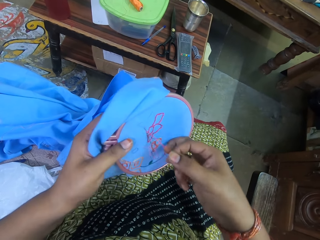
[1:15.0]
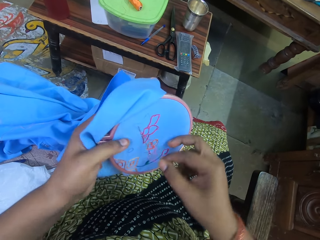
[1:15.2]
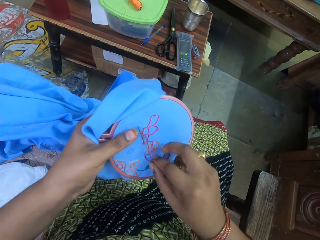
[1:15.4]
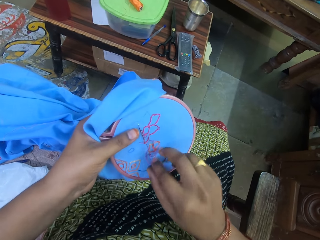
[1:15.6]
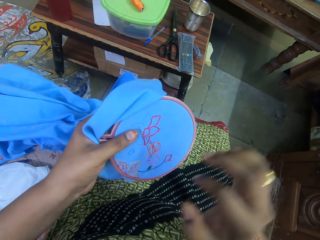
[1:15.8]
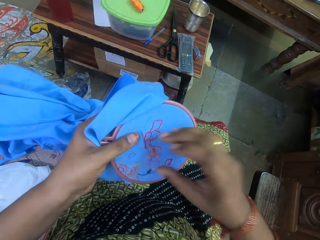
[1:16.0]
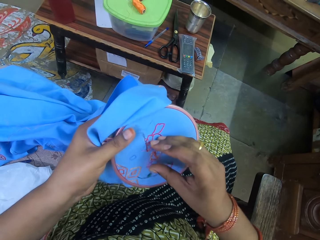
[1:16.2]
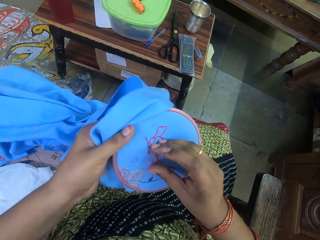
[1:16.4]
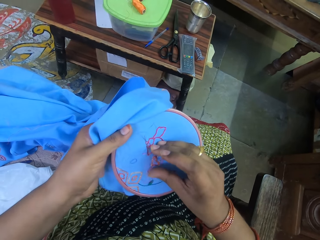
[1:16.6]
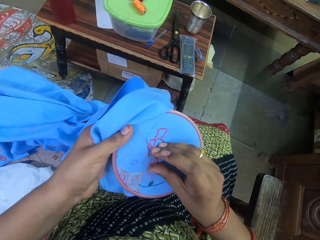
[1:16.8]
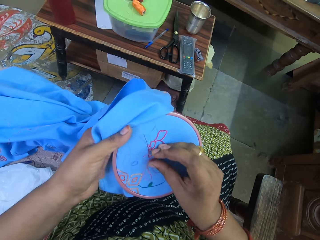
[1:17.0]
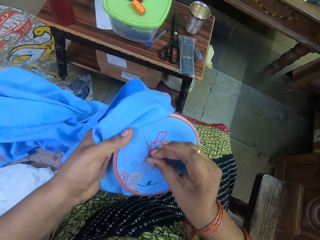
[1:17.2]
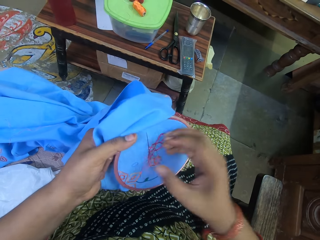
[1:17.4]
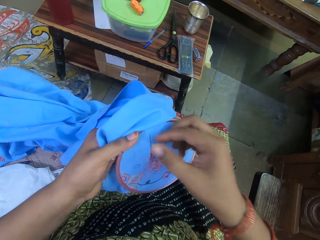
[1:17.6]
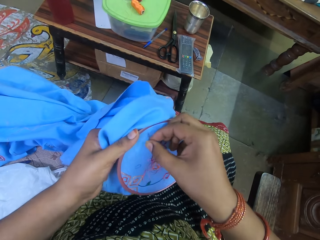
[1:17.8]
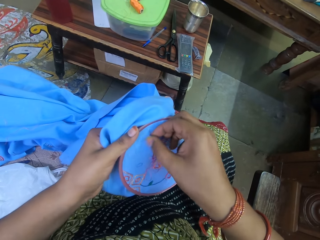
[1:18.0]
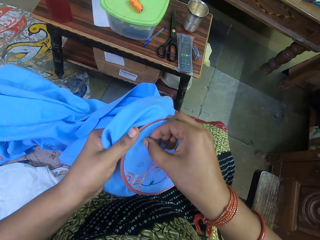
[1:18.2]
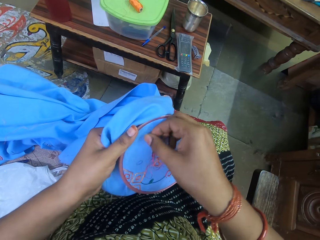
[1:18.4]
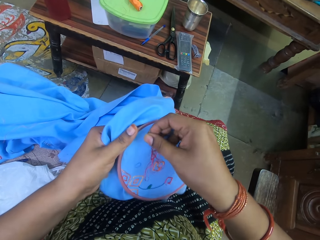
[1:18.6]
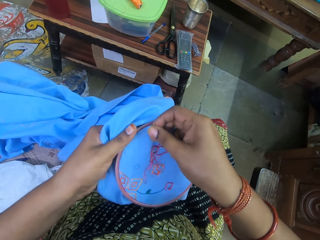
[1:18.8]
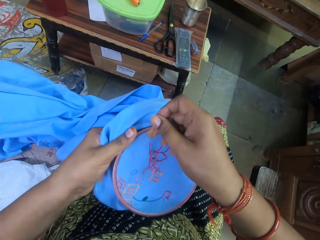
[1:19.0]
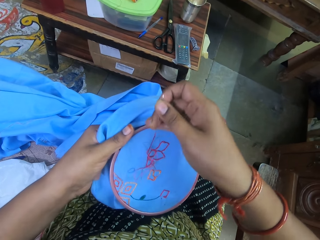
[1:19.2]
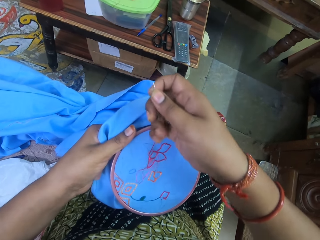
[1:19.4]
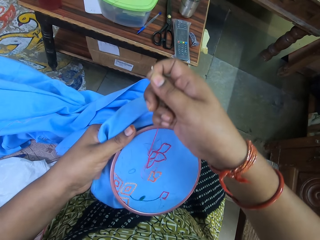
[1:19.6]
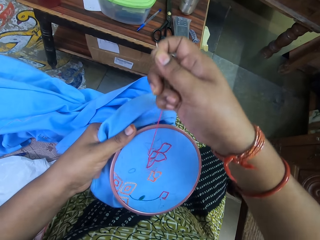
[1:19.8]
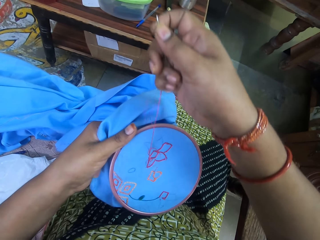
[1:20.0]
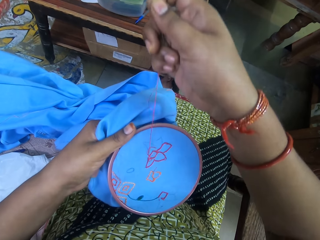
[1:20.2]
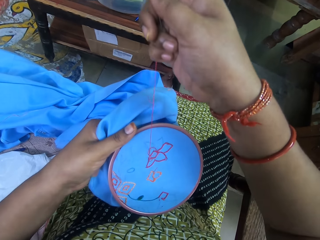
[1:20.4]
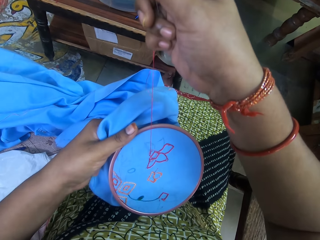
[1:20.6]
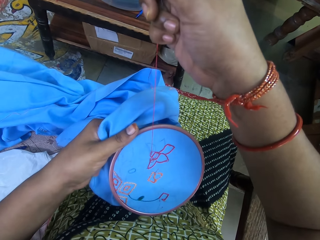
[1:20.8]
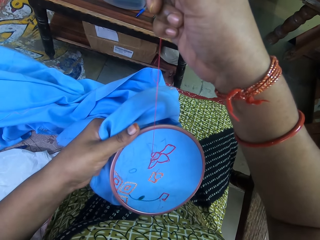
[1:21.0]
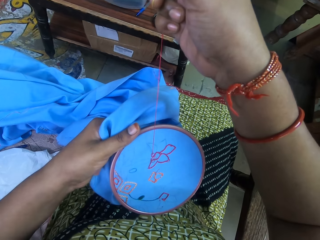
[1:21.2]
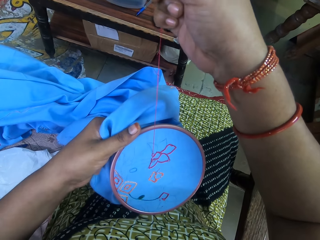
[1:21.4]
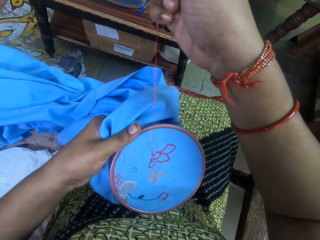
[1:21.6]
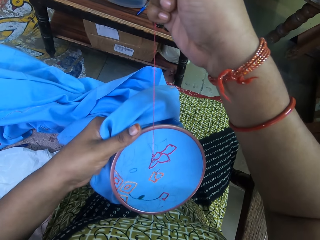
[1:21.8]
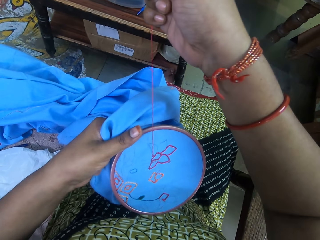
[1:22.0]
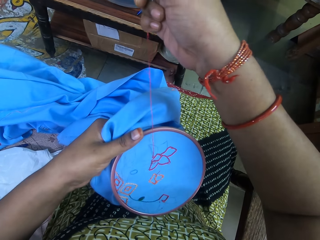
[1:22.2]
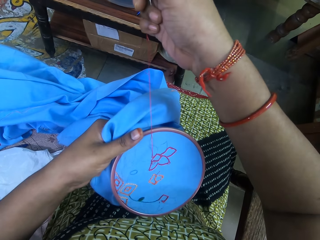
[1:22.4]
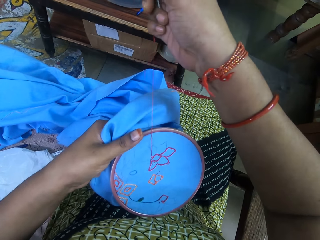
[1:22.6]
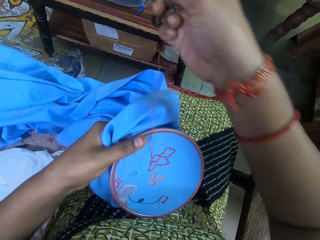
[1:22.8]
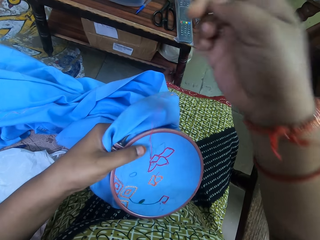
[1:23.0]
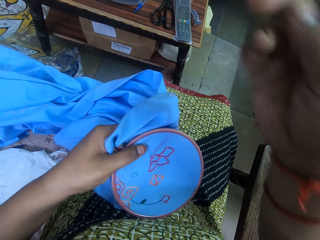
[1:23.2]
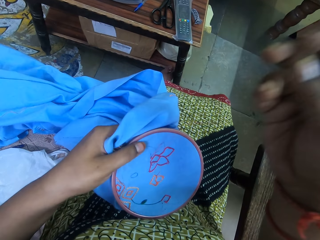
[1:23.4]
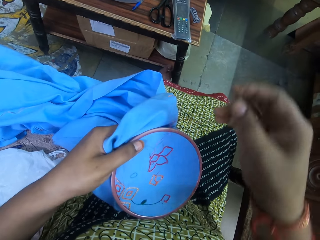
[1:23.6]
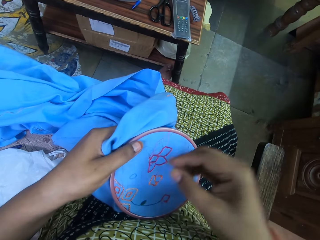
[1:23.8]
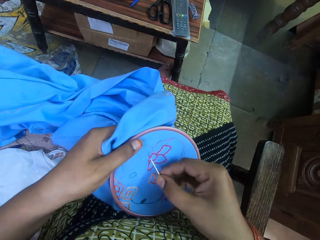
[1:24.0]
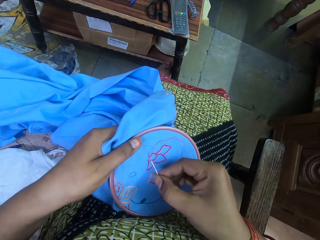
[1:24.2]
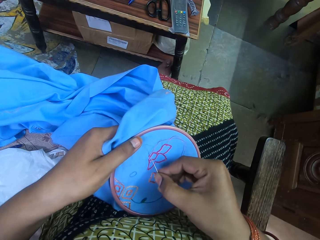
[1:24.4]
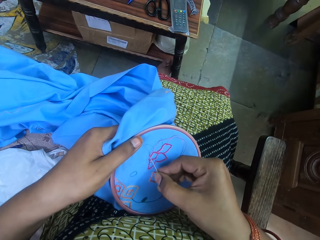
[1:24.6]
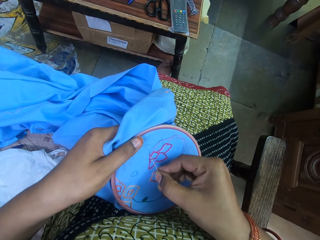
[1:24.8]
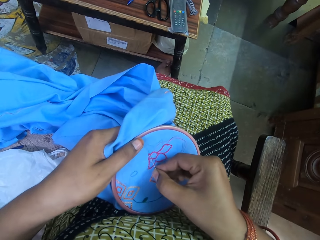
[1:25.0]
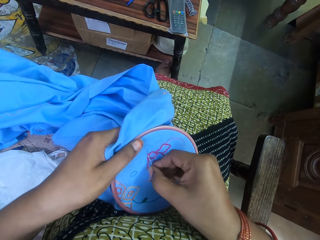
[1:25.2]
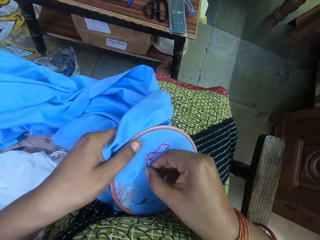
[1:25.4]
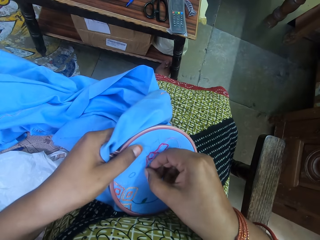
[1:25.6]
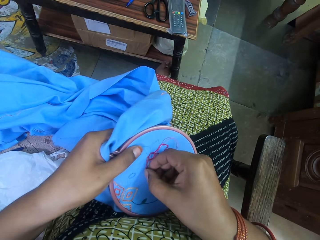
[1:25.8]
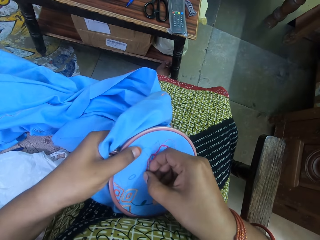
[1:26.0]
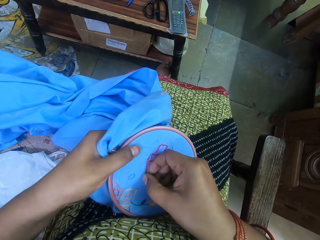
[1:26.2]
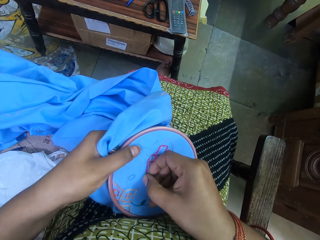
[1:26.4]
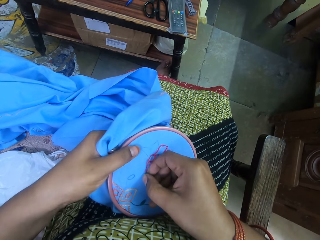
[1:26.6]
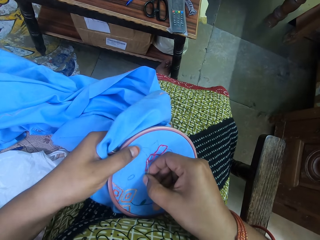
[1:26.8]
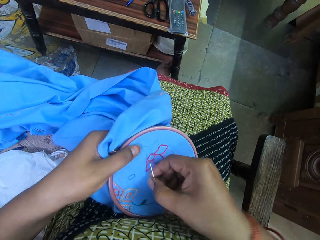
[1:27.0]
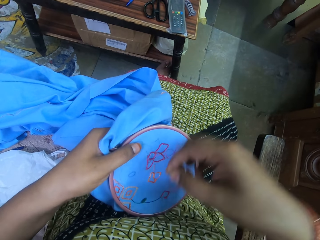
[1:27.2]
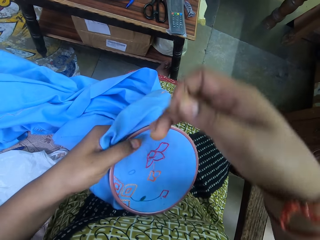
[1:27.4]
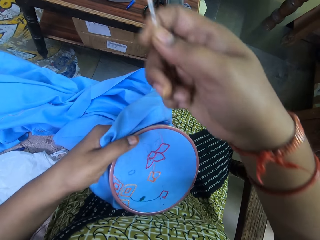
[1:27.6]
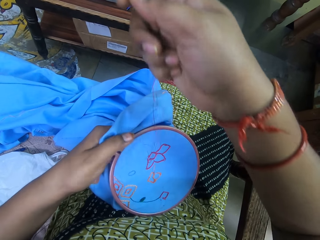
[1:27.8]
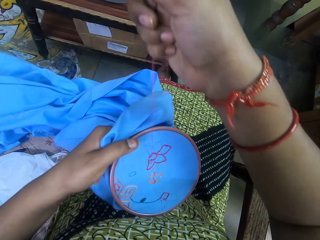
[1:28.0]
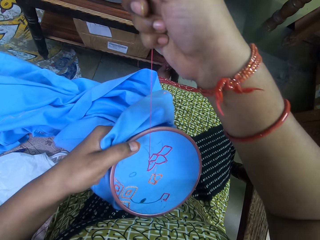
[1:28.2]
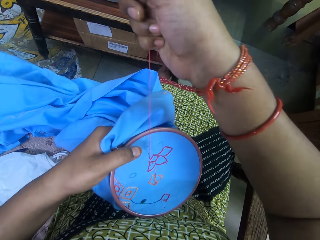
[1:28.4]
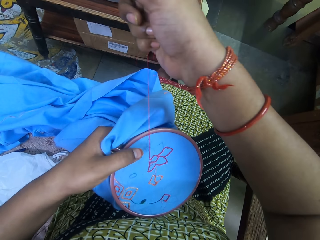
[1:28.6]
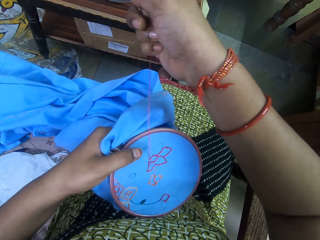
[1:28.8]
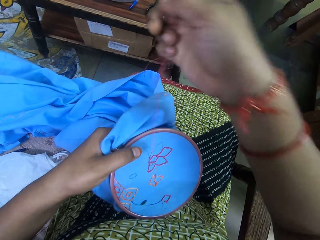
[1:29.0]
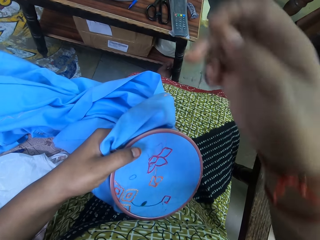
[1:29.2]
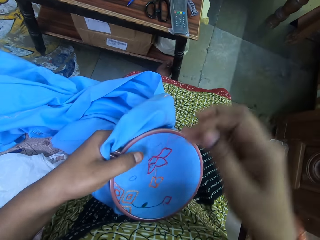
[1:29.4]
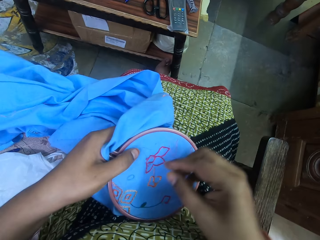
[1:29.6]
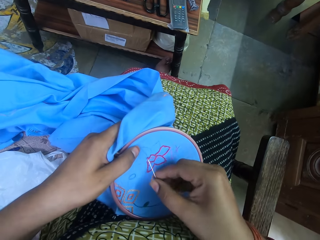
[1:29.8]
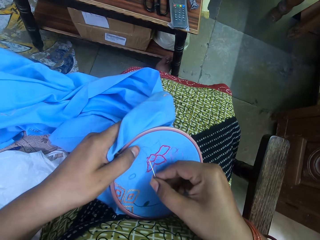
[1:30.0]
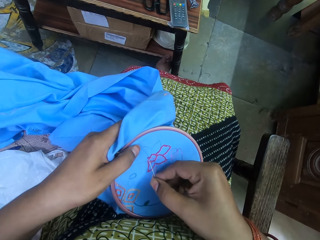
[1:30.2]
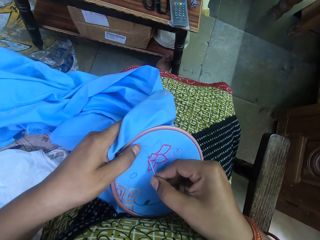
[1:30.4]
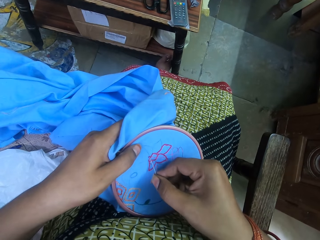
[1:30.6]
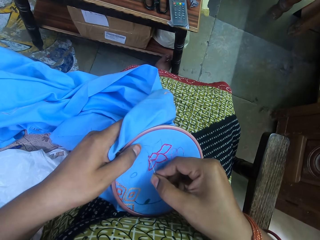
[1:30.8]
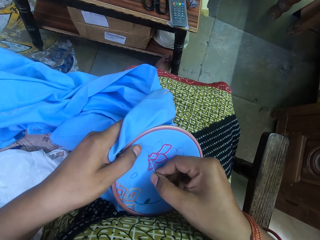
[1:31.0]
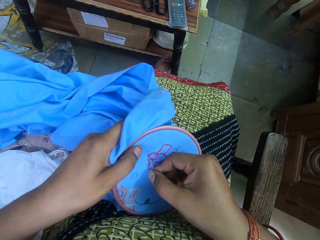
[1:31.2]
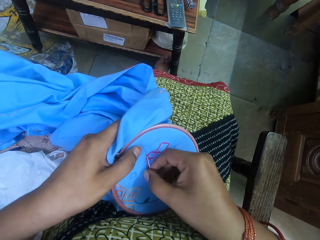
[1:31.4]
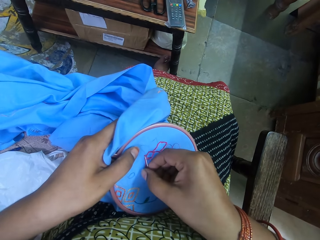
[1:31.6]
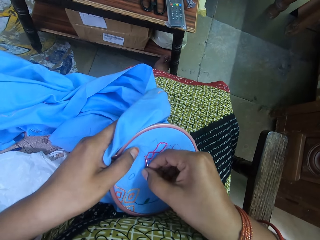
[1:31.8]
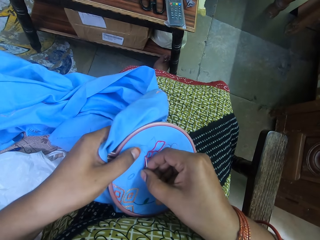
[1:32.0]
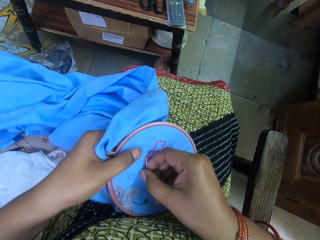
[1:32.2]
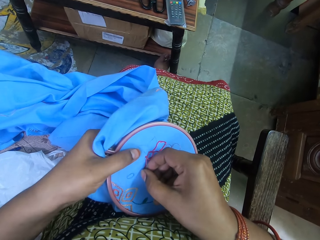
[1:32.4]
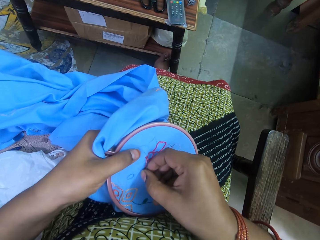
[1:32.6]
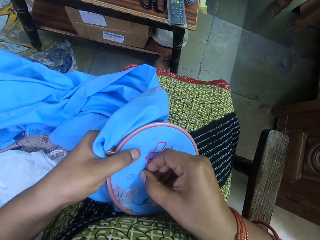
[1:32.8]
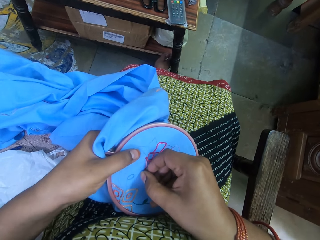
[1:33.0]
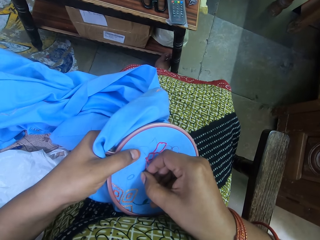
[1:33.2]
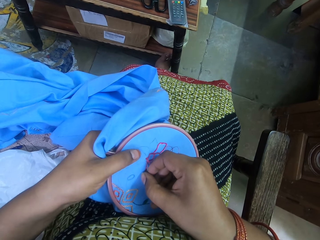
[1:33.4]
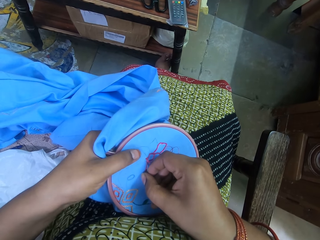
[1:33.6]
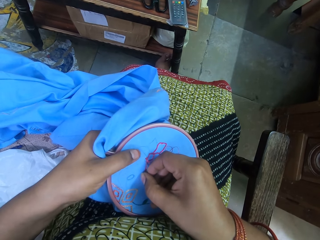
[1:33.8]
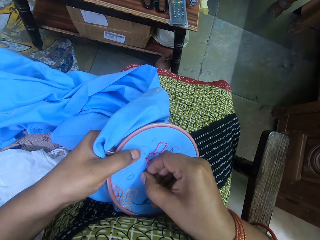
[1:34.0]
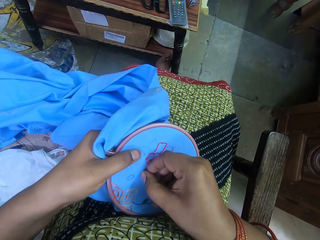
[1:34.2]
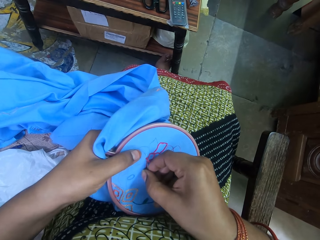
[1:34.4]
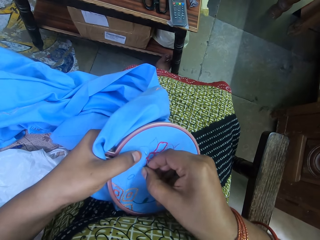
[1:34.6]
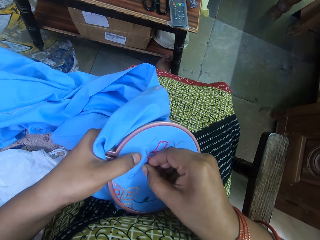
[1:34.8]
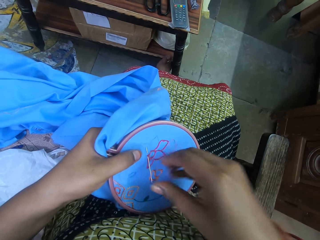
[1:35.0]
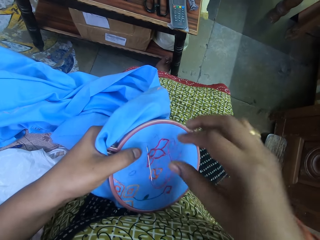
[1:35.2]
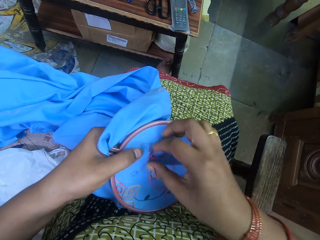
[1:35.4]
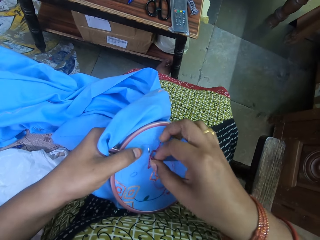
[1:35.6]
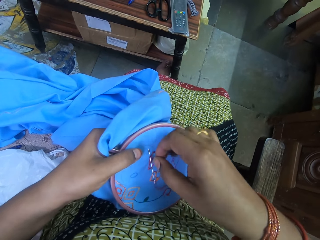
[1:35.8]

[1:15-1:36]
The camera wearer sews the thread into the fabric with the needle. She pulls the needle and thread in her right hand. She embroiders the piece of cloth in the embroidery clip with the needle and thread in her right hand.
